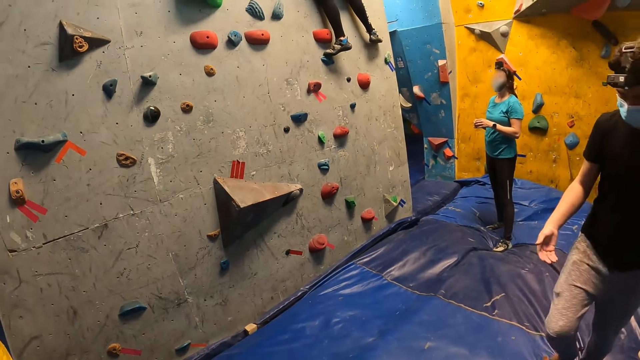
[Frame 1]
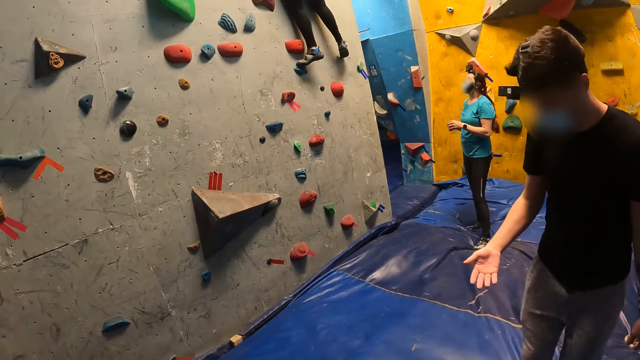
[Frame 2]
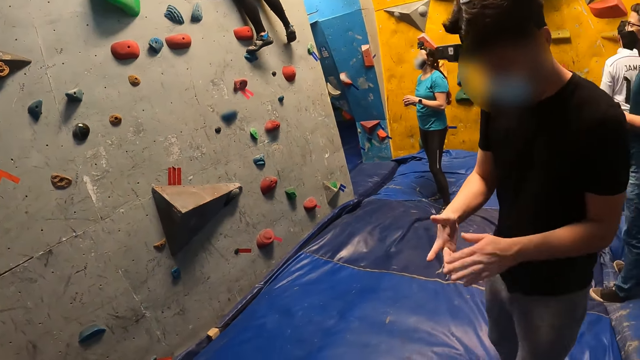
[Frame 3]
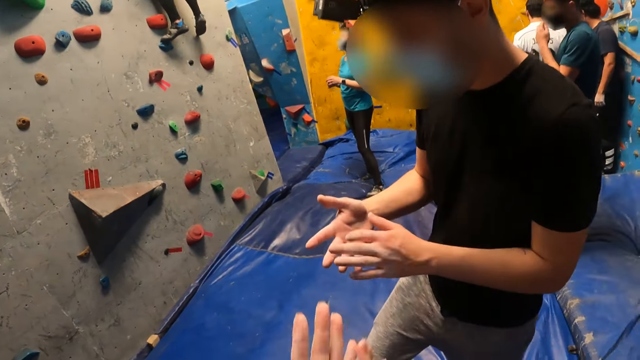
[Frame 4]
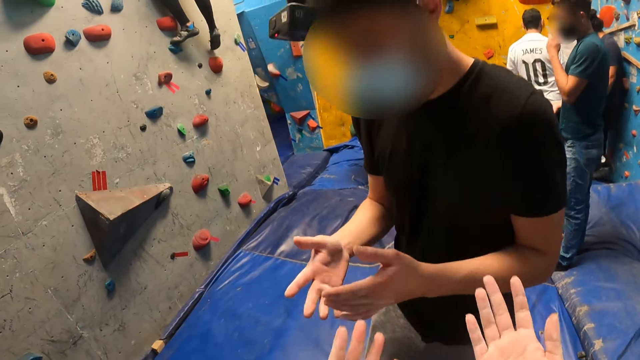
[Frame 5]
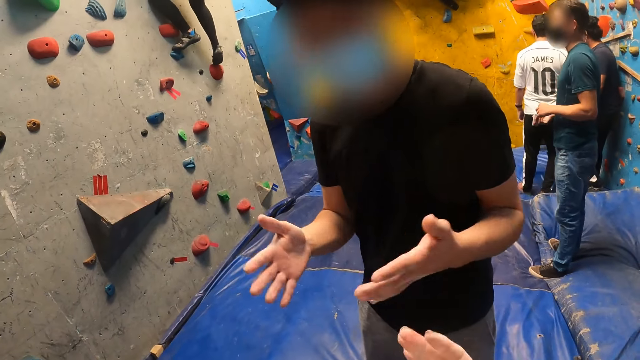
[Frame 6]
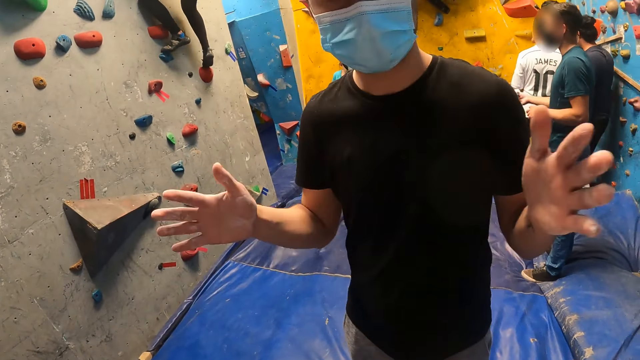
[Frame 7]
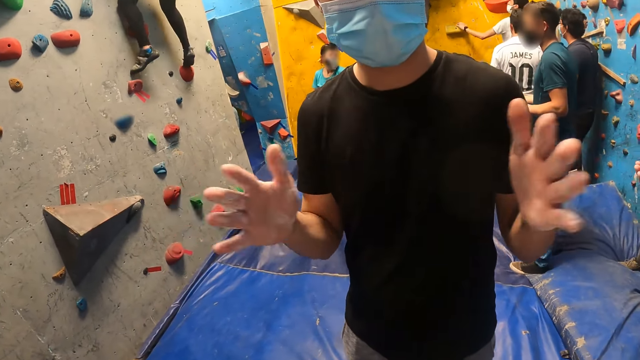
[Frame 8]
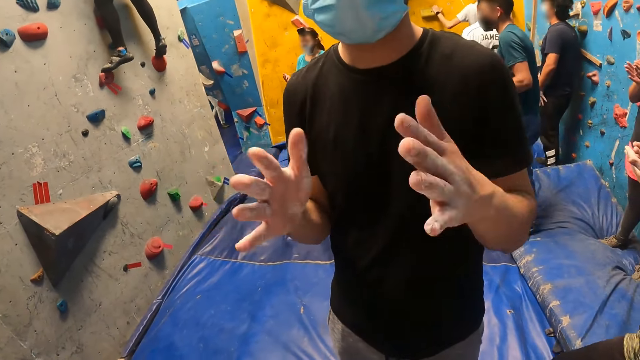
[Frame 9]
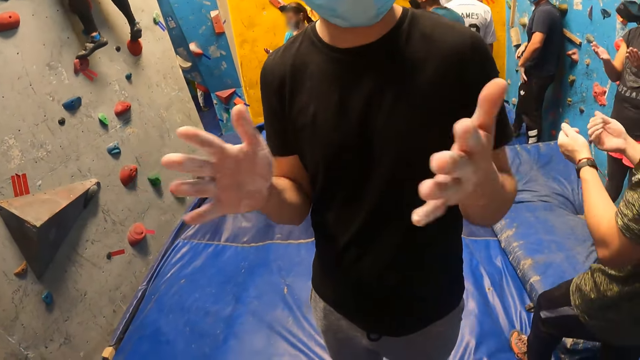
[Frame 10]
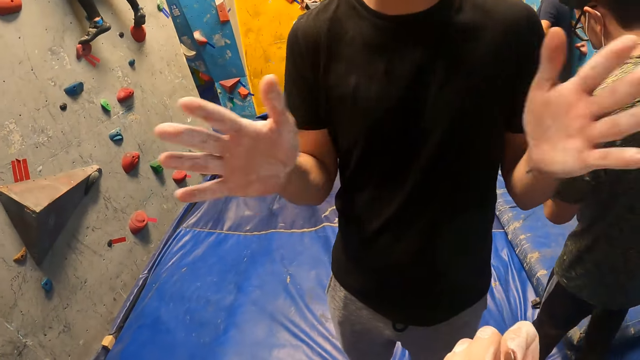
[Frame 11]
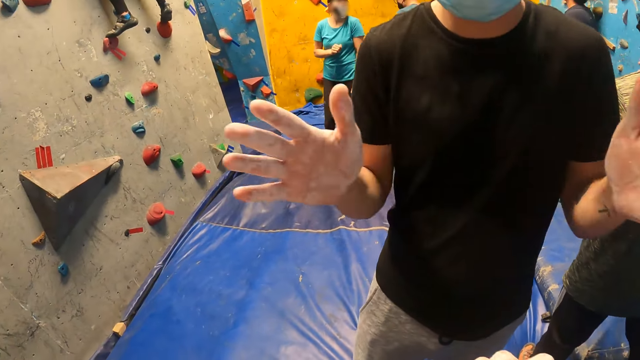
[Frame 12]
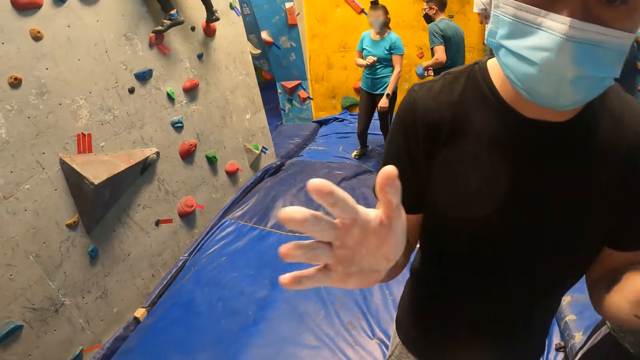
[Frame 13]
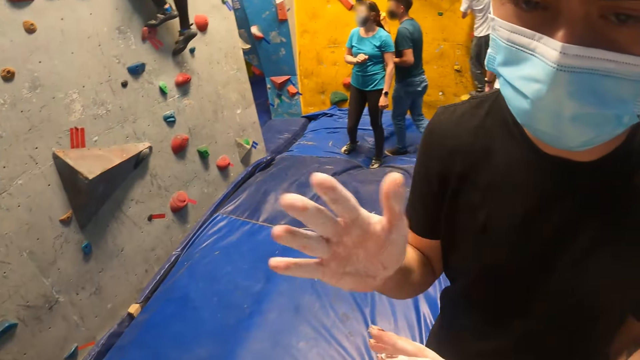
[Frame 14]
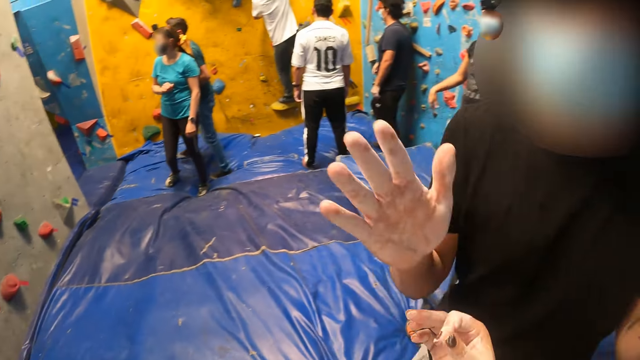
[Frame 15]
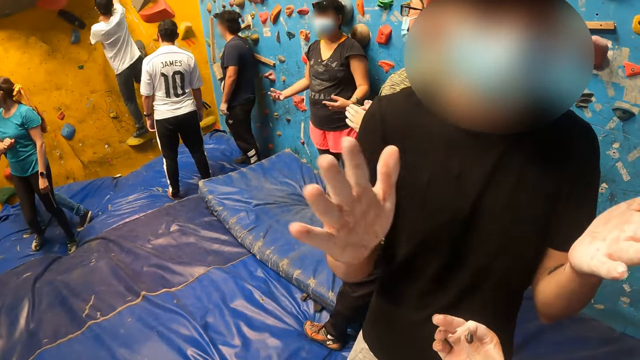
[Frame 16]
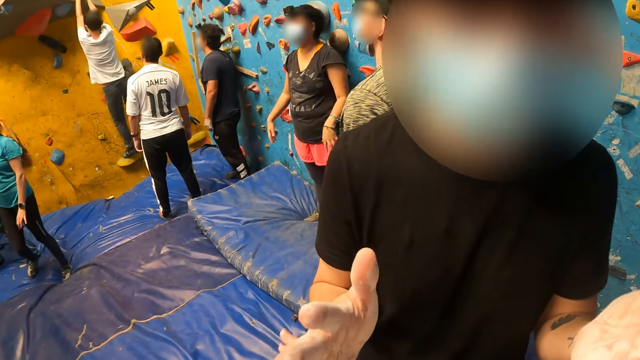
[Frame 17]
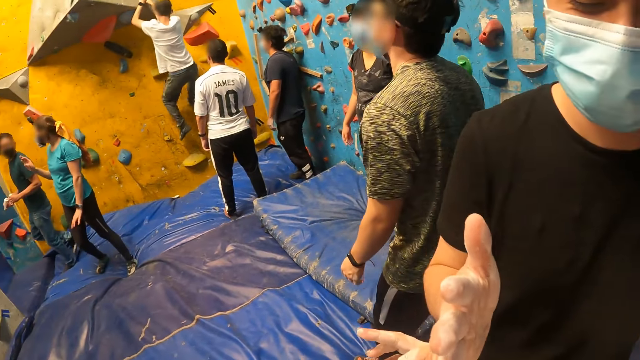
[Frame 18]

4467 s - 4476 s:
A man waved both hands. The camera wearer looks at her hands.

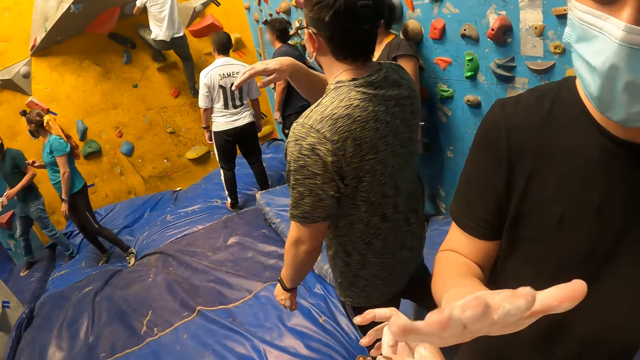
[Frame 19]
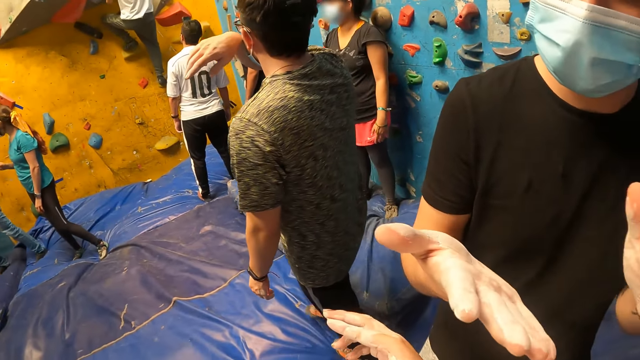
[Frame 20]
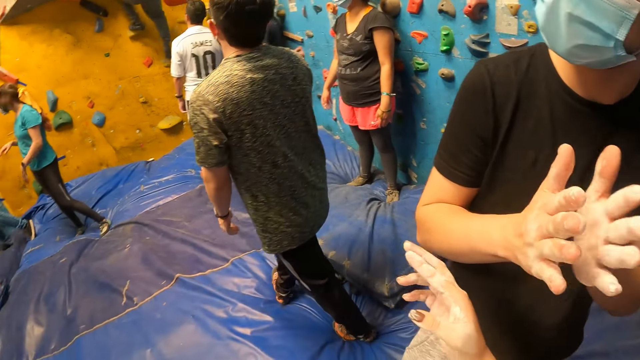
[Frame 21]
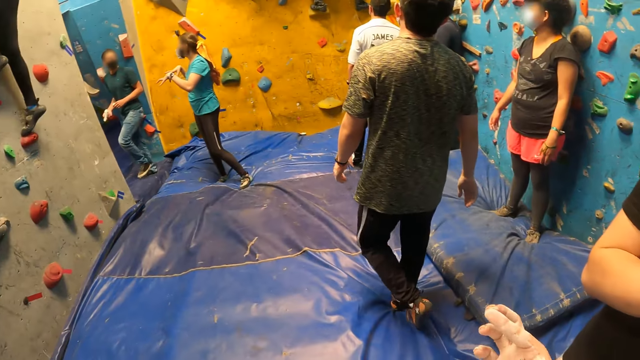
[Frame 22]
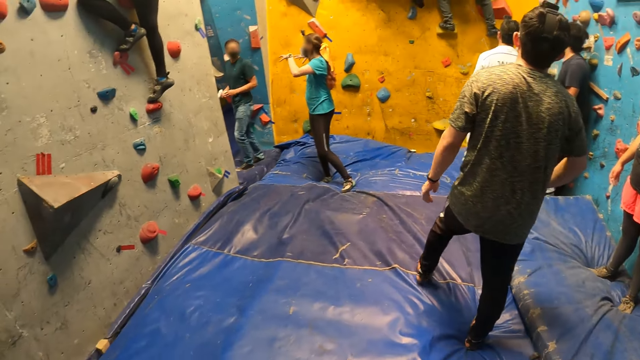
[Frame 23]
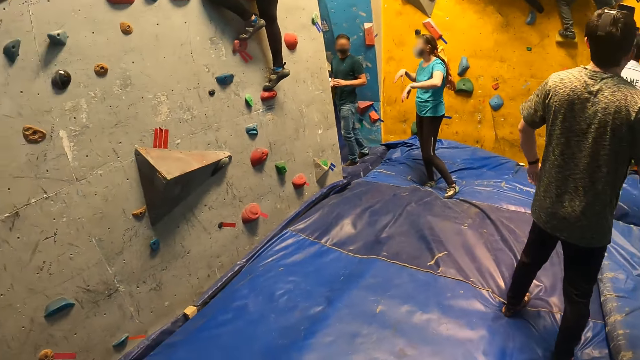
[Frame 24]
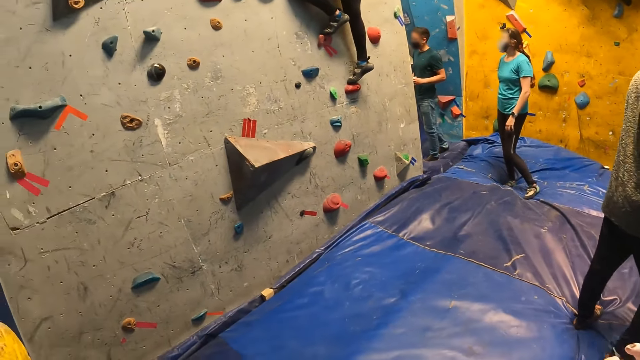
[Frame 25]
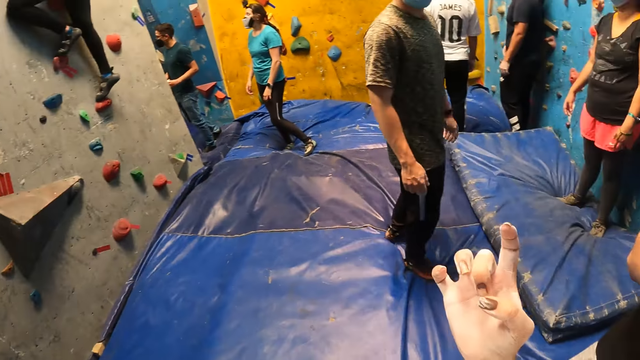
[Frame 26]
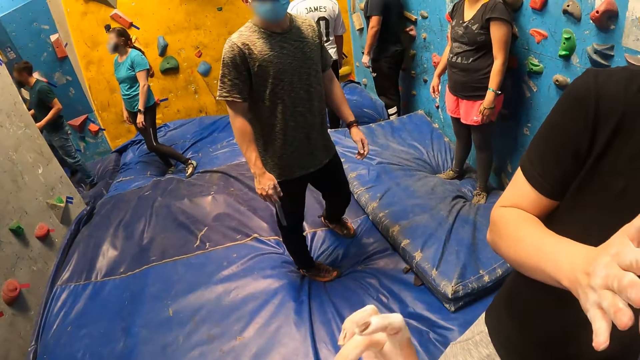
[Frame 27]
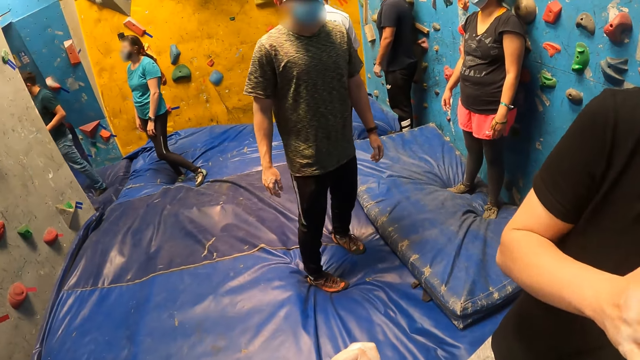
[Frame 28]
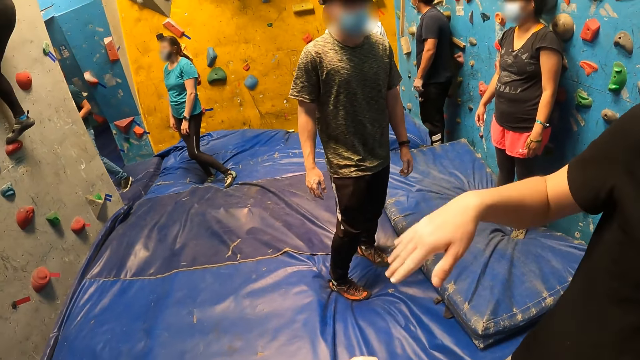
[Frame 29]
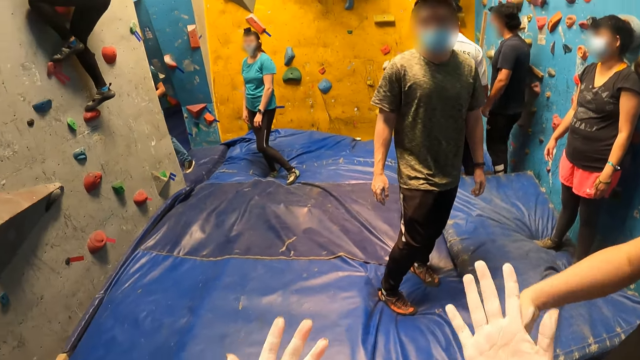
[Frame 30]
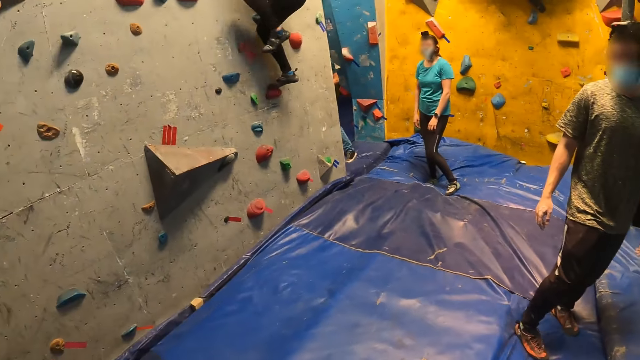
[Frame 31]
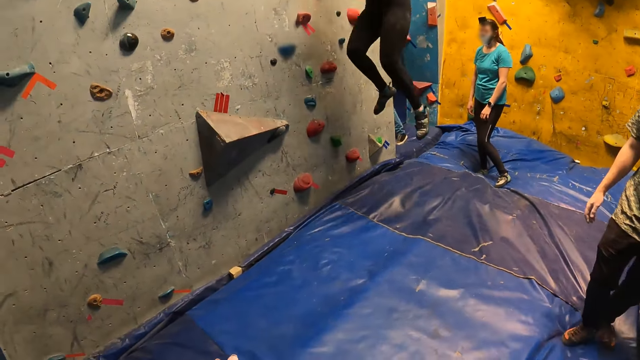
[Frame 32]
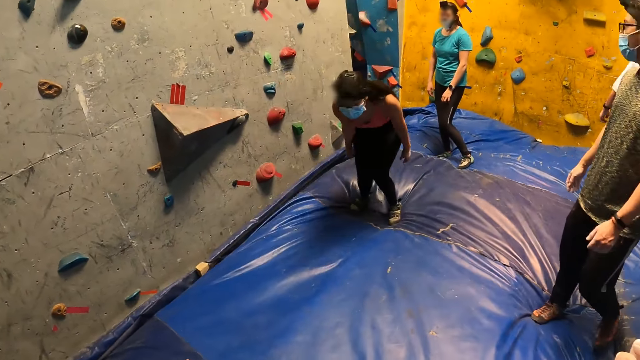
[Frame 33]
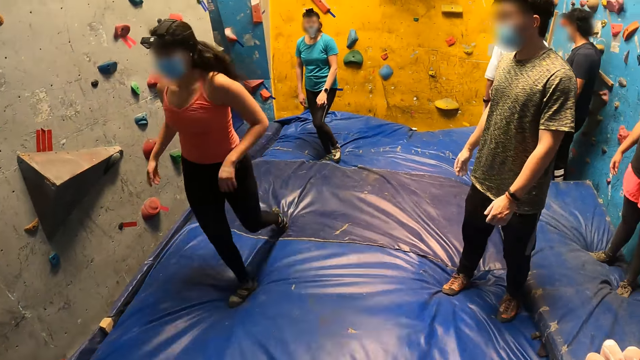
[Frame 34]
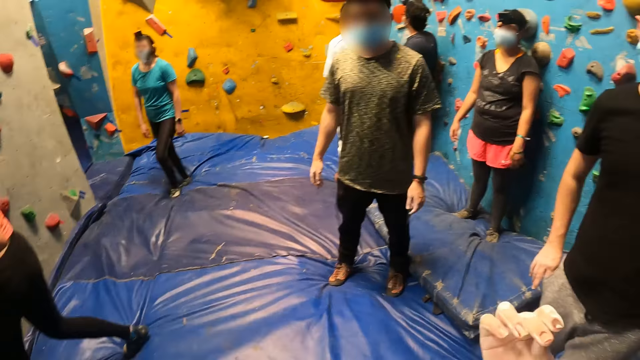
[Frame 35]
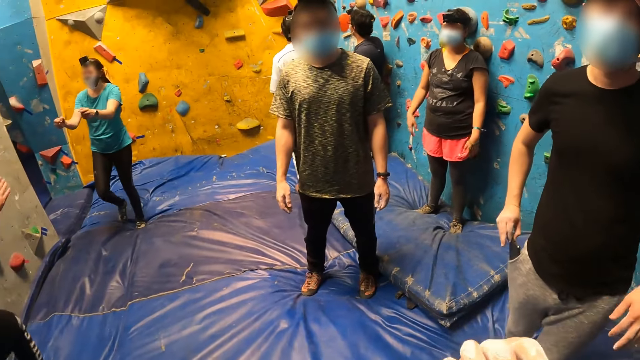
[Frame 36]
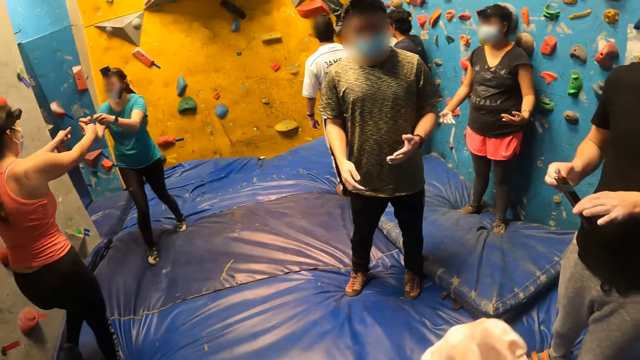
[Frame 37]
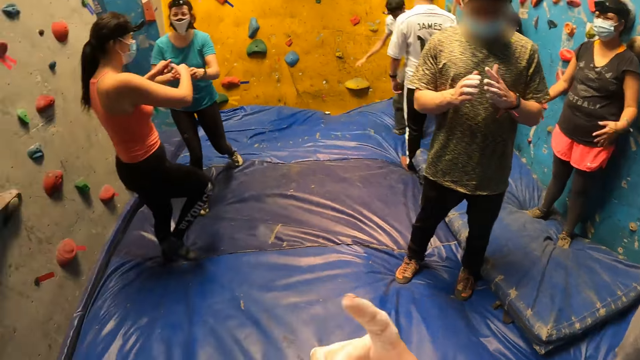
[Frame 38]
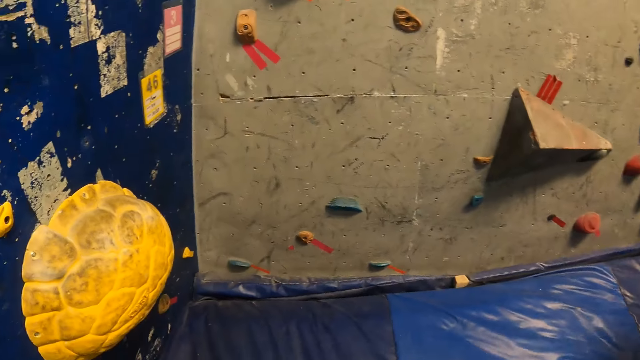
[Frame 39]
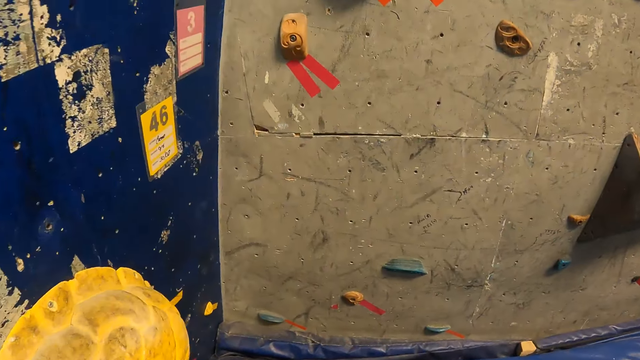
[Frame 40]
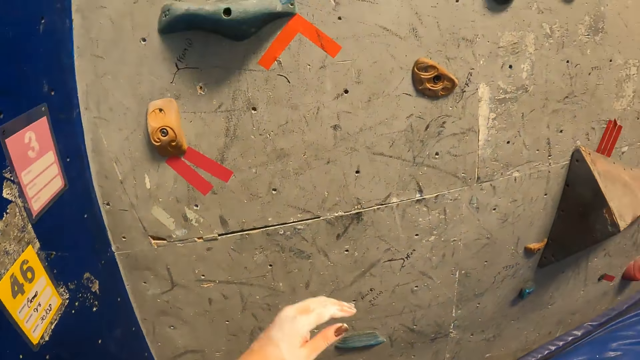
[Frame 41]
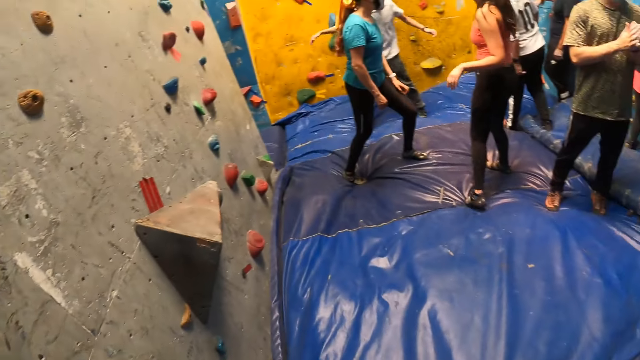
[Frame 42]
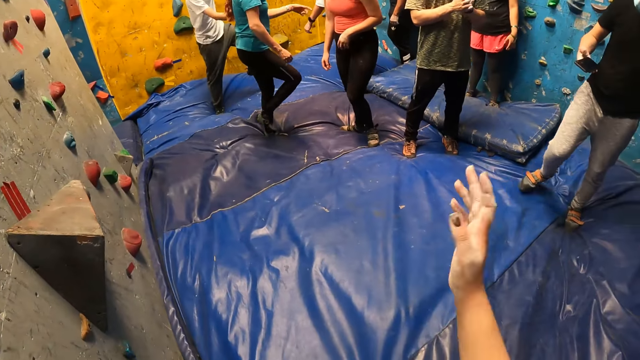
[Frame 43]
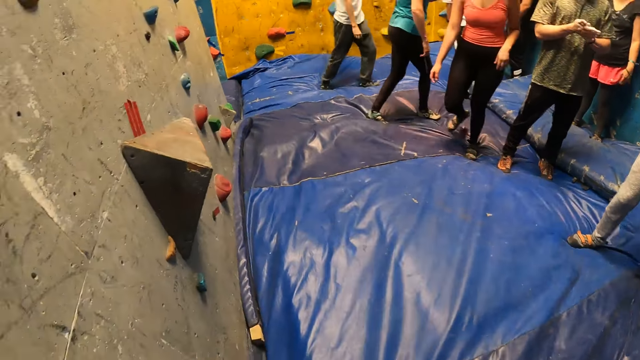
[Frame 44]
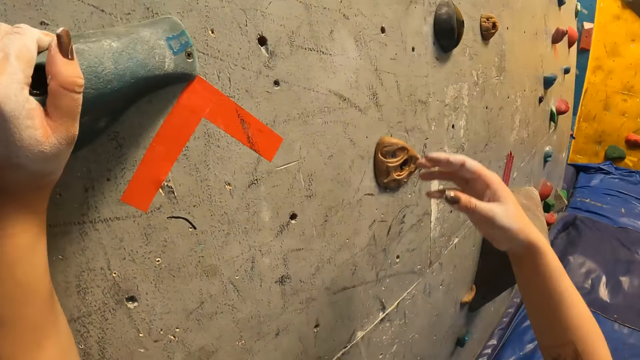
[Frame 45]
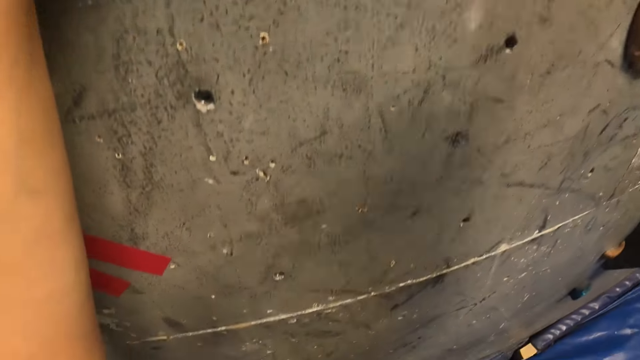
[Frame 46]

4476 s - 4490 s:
The camera wearer moves her hands. A man walks around the room. The camera wearer lifts her hands. Another man moves his hands. The camera wearer stretches her hands out. A woman jumps from the climbing wall to the mat and walks around the room. The camera wearer looks at her hand. The other man removes his phone from the pocket. The camera wearer walks around the room and moves her hand. The other man makes a step forward. The camera wearer climbs up the wall.
